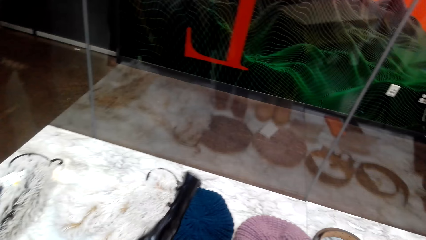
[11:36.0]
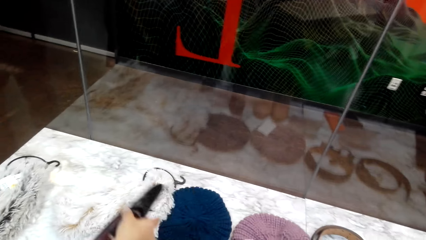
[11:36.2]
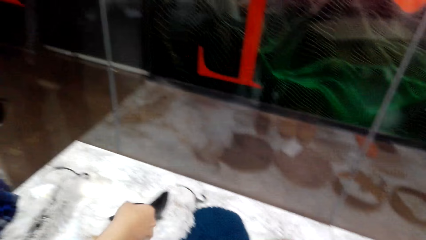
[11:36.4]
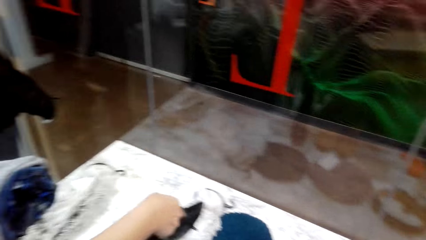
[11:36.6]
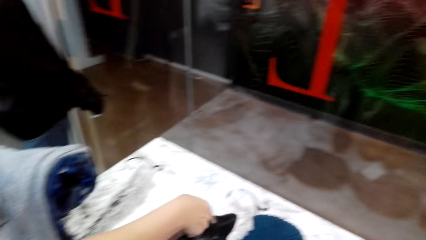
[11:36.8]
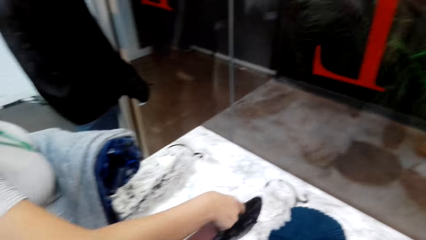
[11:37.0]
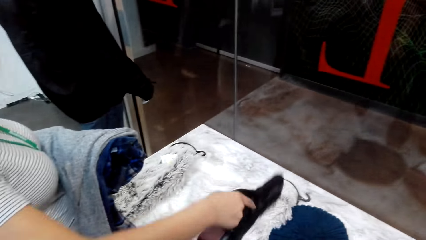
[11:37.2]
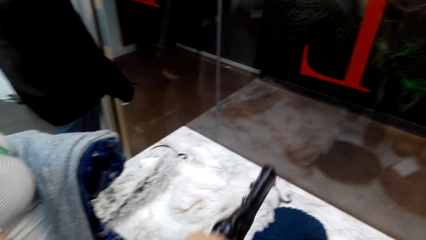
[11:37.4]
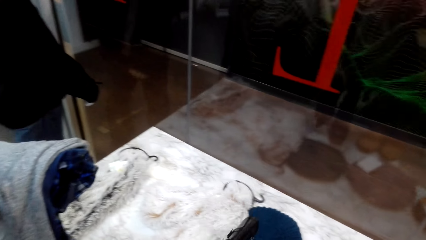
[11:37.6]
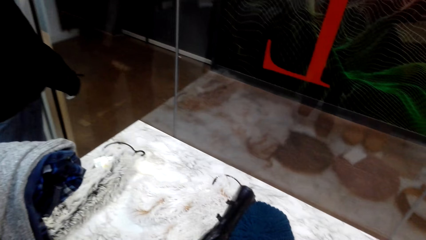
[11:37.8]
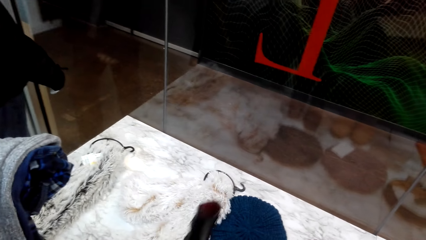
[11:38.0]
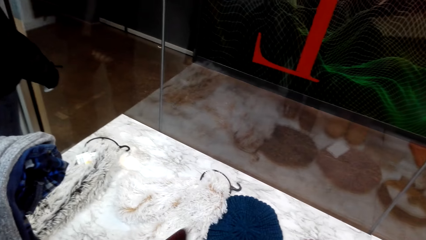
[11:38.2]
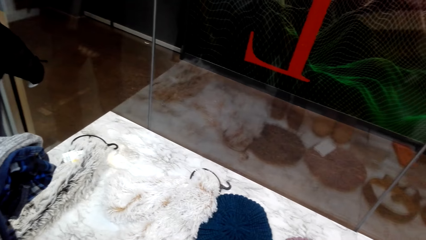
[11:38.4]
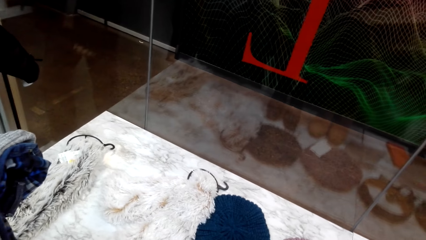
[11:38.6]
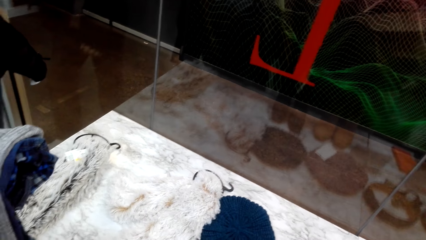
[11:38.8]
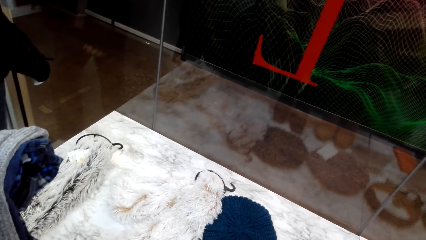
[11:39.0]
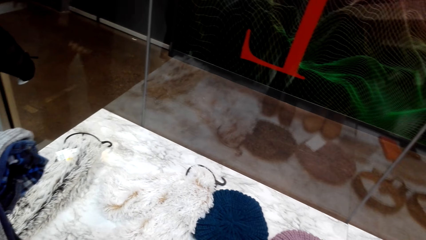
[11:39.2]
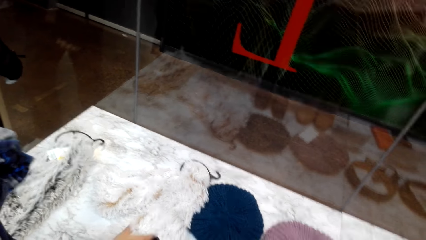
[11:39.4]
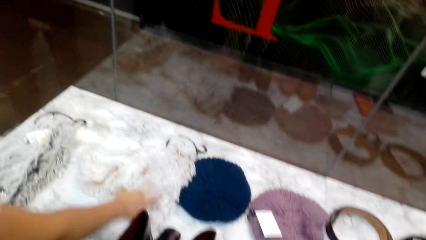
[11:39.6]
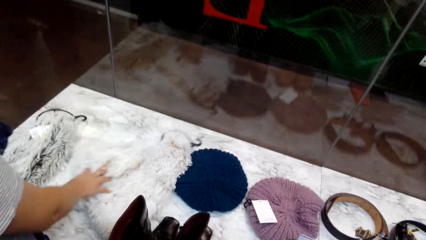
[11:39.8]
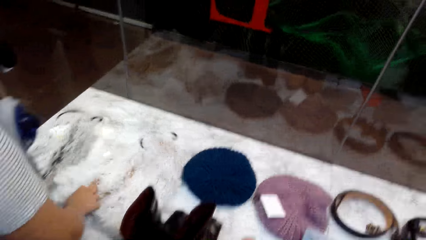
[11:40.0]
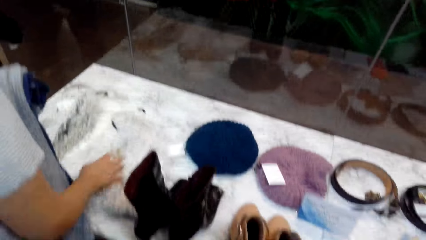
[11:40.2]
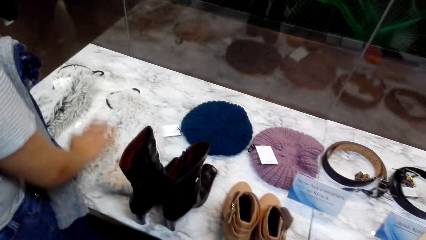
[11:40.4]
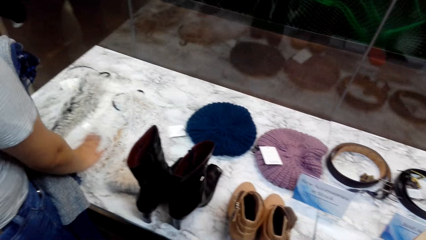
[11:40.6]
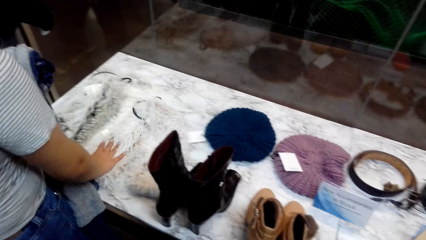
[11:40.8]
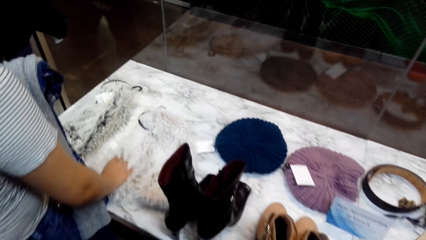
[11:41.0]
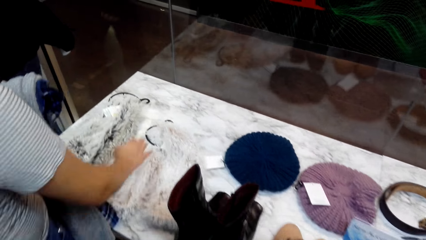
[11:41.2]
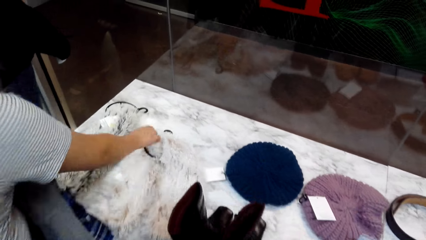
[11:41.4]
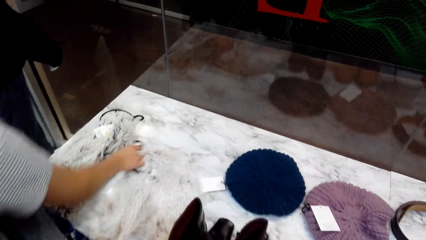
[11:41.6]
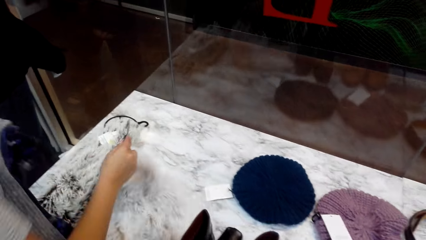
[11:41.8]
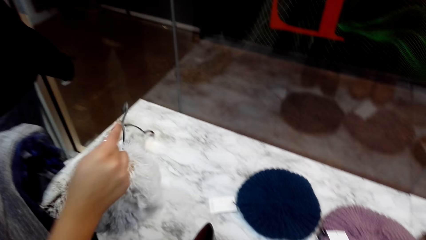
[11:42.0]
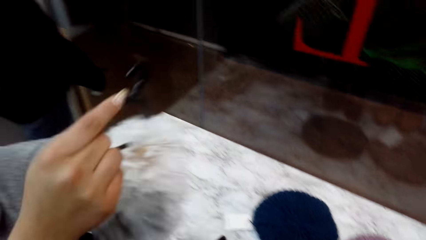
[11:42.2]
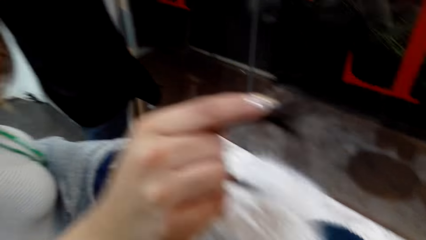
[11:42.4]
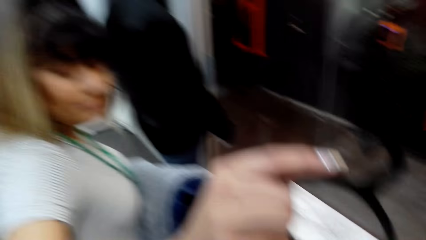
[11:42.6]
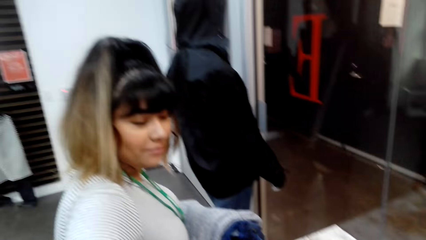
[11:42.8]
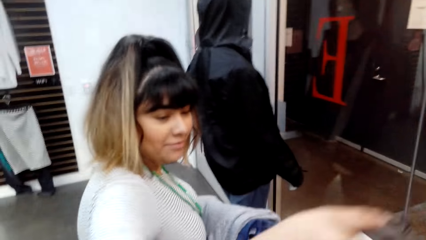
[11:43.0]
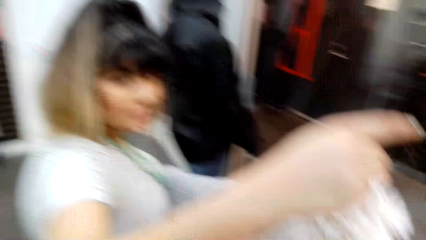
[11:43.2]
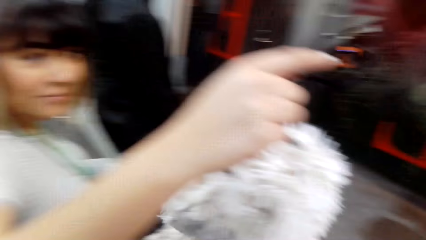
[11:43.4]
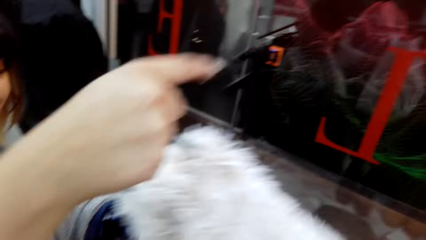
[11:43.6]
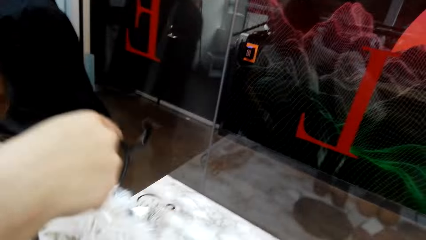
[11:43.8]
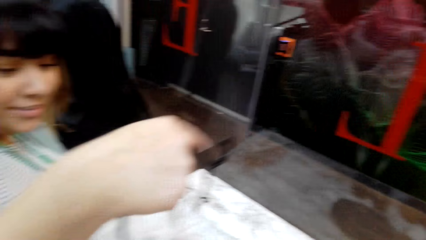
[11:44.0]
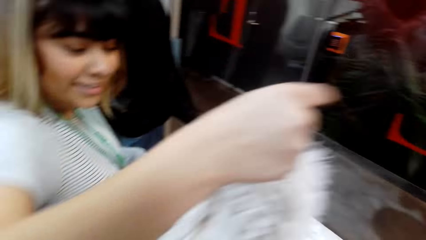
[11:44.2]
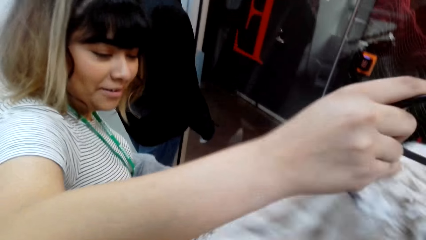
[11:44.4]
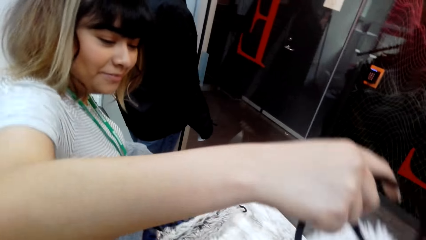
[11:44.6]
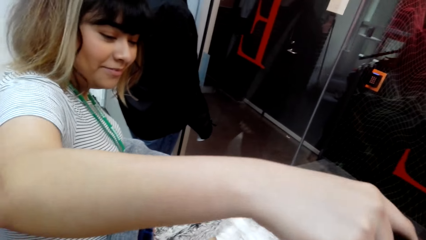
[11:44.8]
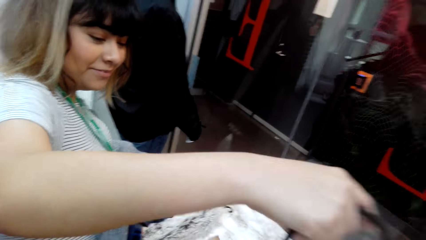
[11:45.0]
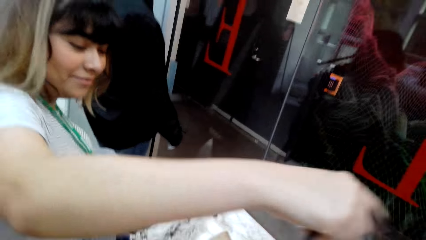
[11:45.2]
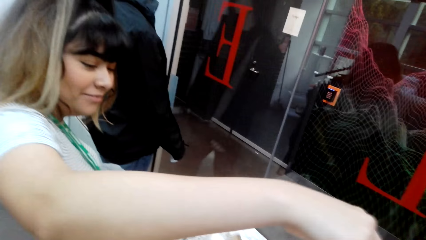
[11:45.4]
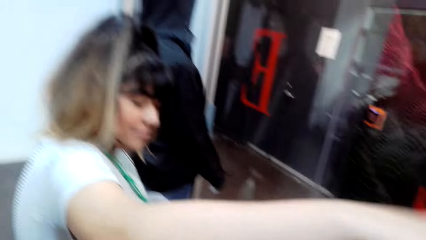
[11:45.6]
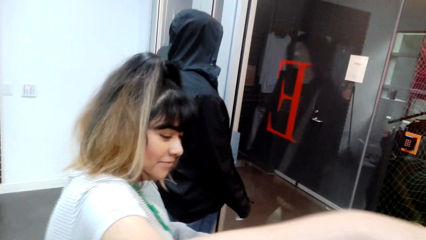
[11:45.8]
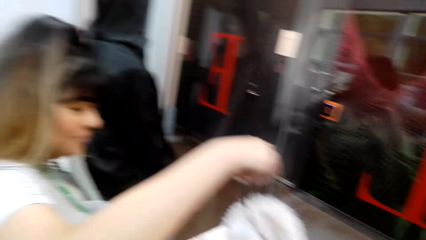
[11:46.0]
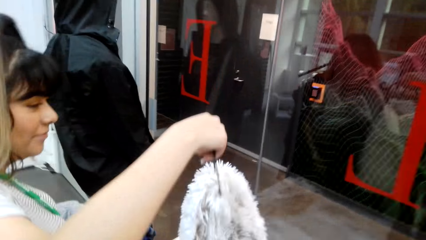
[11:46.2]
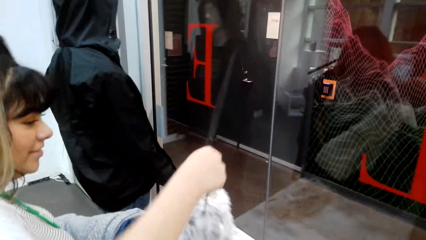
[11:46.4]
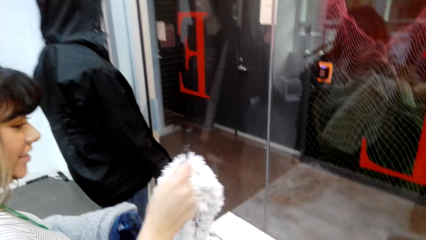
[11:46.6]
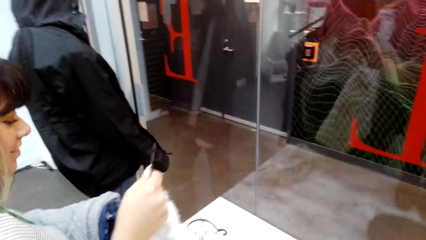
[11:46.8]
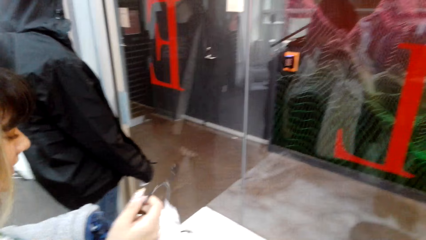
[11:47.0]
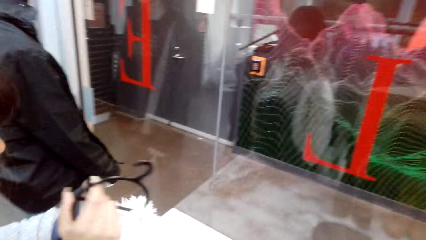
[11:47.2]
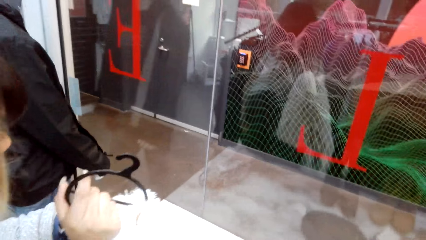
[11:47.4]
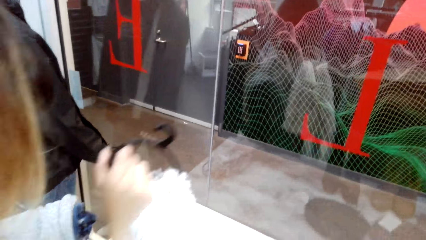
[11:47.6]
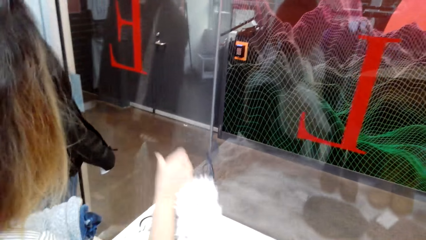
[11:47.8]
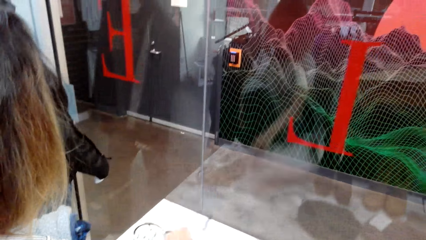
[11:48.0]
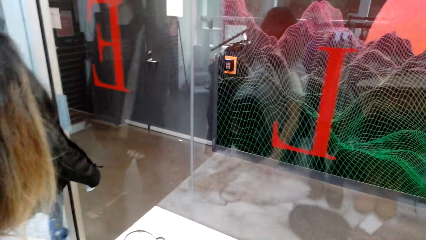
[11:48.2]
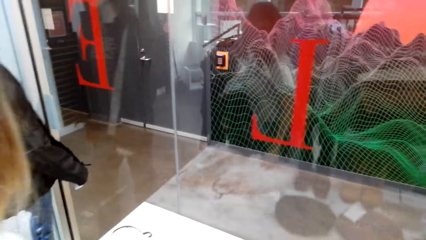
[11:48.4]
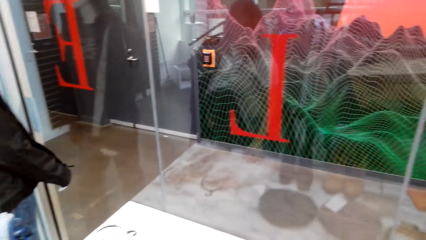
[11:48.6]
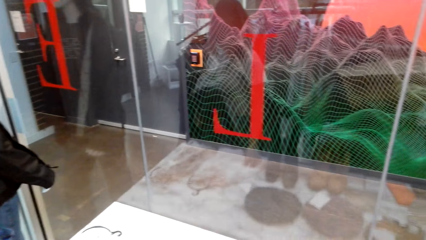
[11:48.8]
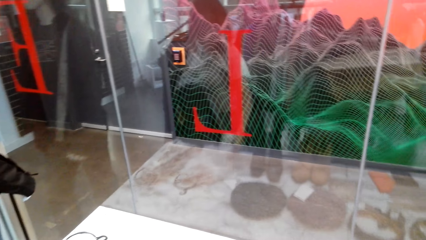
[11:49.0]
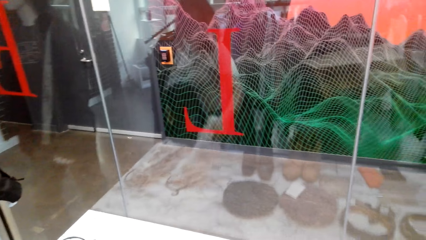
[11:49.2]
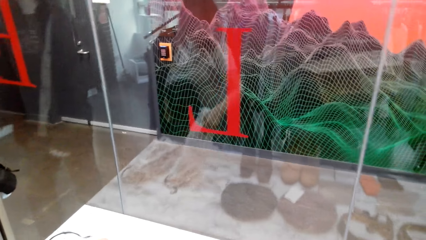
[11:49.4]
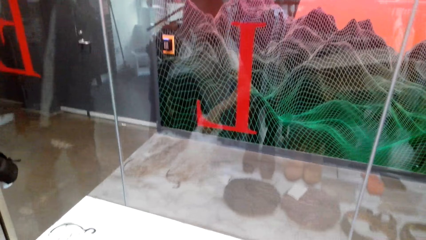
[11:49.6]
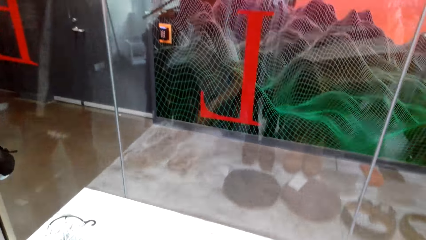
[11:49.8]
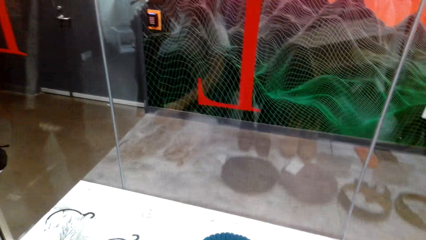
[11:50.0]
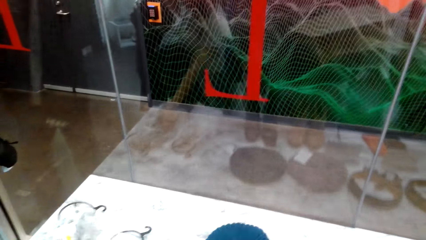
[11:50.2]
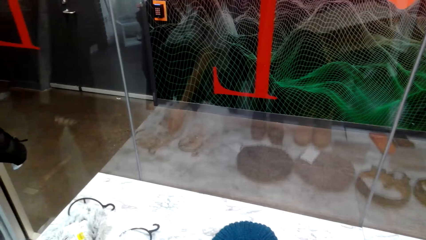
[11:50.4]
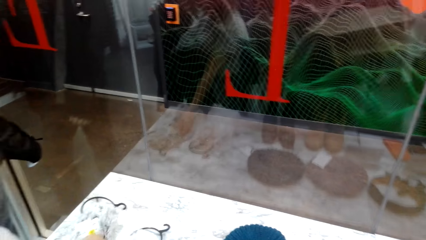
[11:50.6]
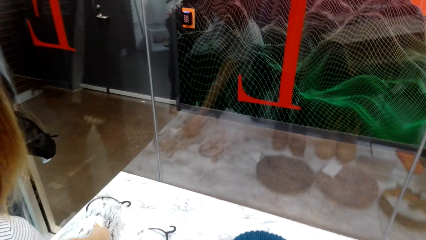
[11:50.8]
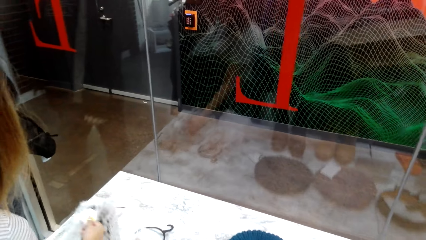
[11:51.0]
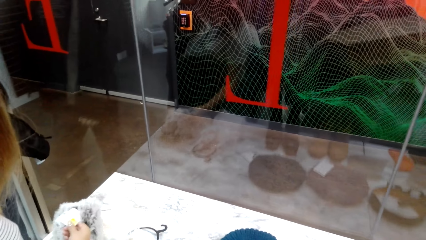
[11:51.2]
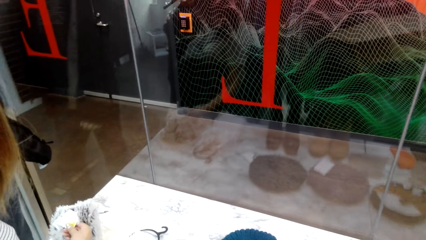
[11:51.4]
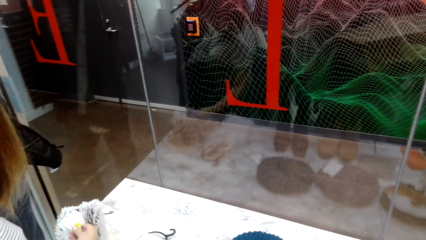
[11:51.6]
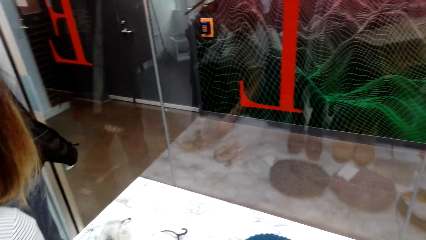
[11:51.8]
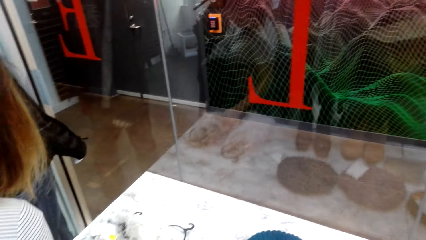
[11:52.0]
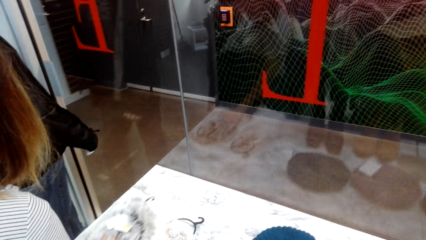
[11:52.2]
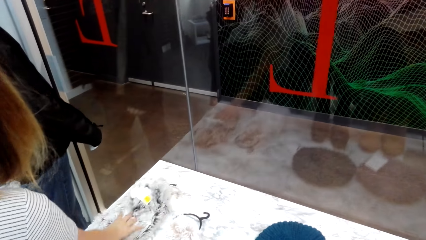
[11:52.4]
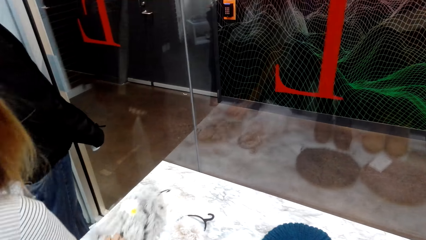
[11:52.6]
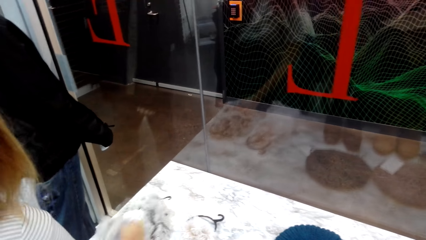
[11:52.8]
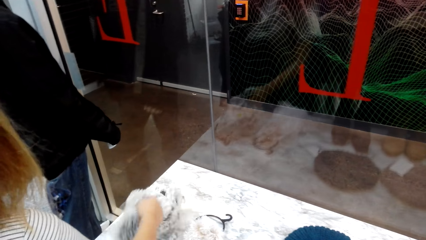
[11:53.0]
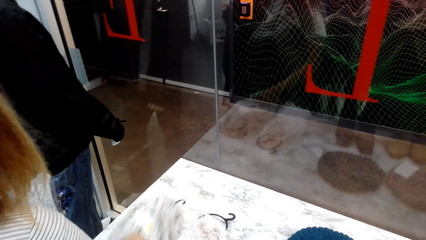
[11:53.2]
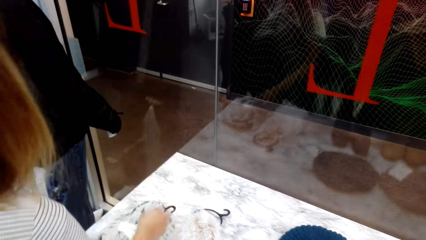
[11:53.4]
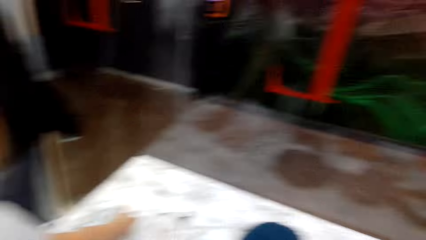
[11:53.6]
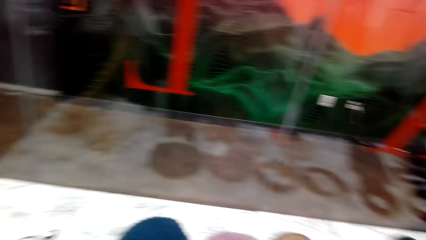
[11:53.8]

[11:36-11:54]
A woman puts the shoe on the table. The woman adjusts a fur jacket on the table. The woman picks up the rug. The woman lifts the fur jacket. The woman adjusts the fur jacket. The woman adjusts the fur jacket on the table.
